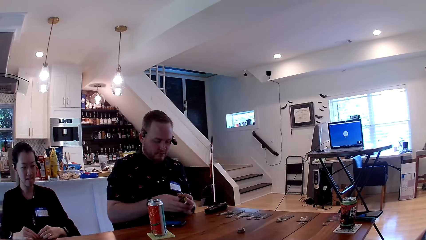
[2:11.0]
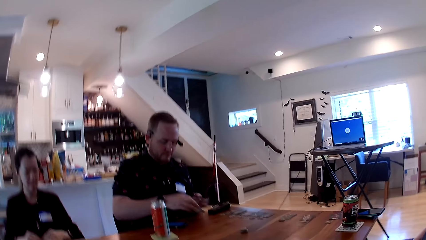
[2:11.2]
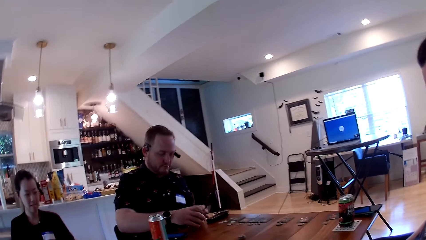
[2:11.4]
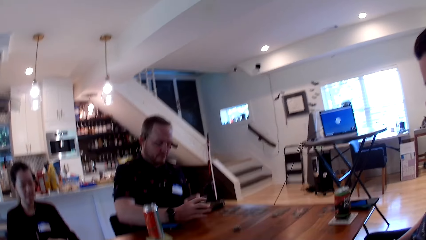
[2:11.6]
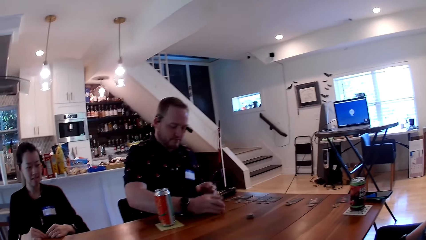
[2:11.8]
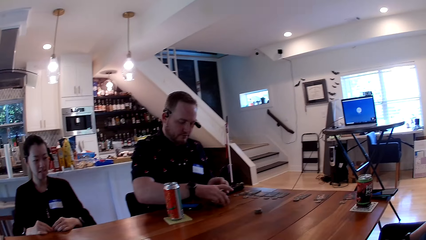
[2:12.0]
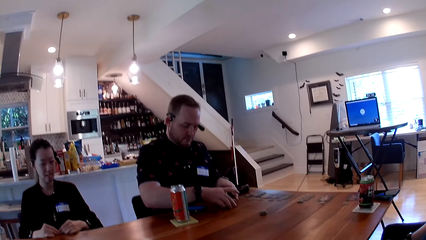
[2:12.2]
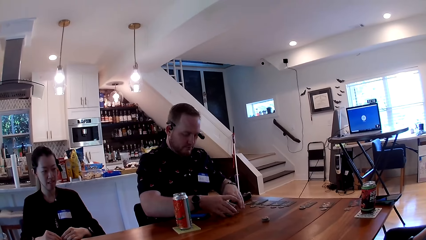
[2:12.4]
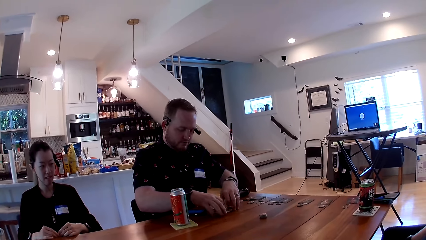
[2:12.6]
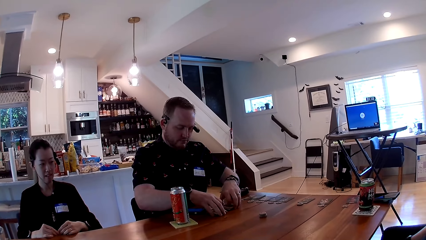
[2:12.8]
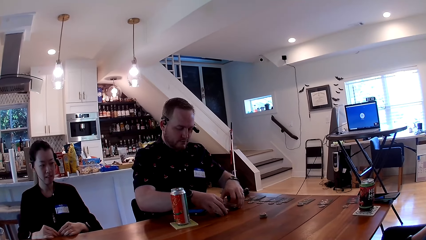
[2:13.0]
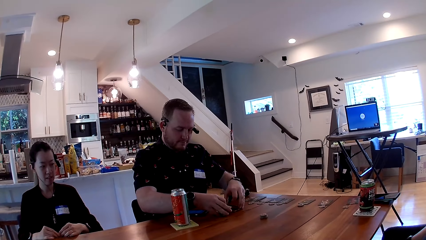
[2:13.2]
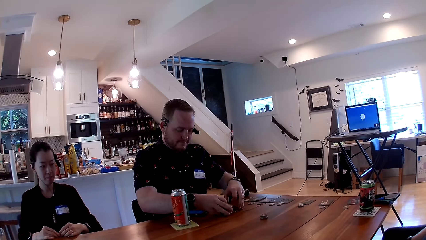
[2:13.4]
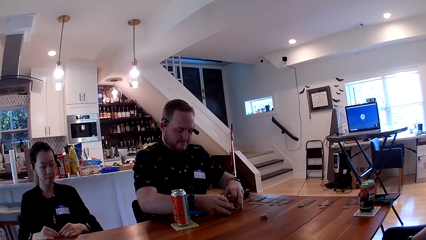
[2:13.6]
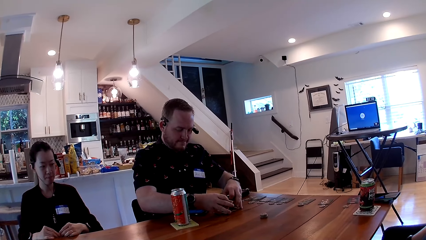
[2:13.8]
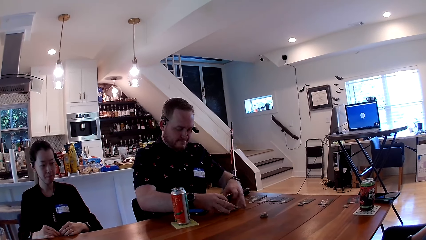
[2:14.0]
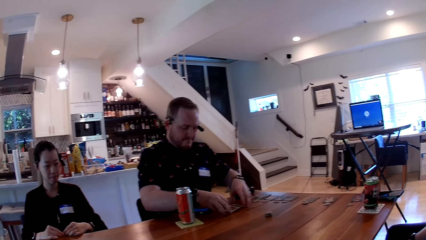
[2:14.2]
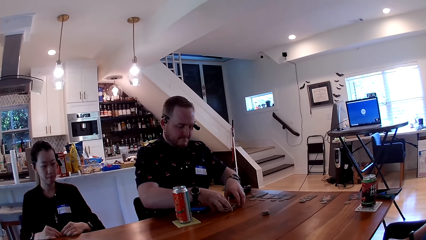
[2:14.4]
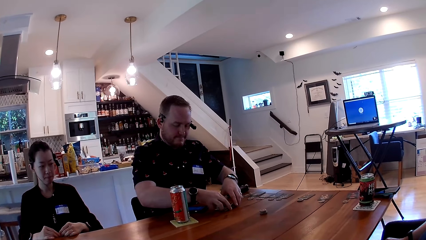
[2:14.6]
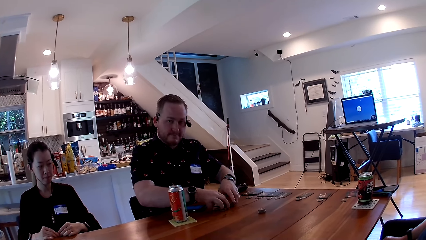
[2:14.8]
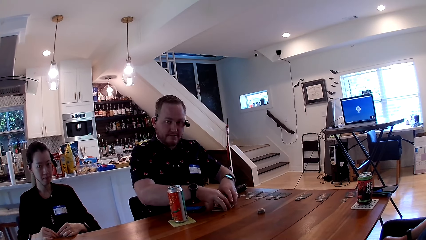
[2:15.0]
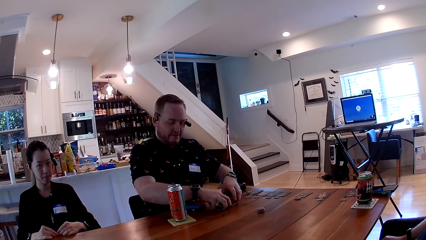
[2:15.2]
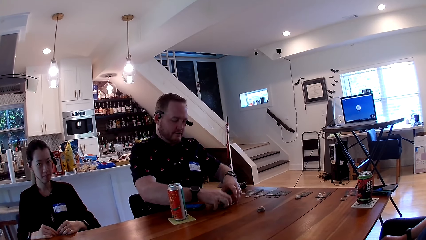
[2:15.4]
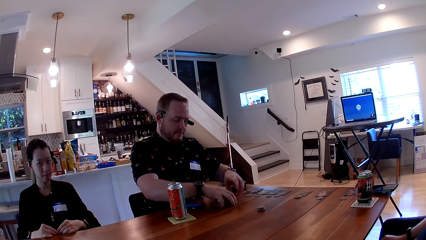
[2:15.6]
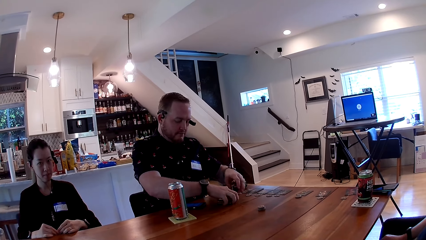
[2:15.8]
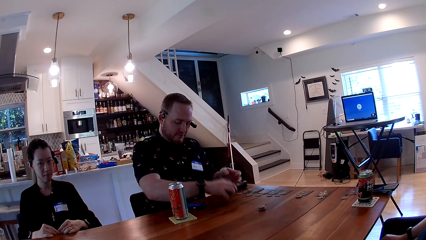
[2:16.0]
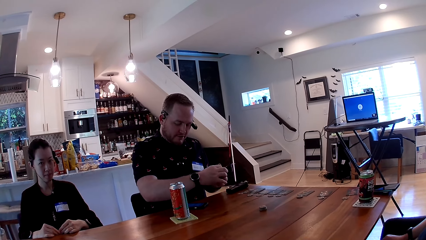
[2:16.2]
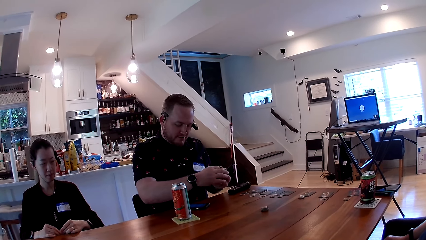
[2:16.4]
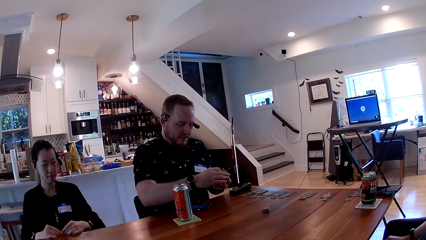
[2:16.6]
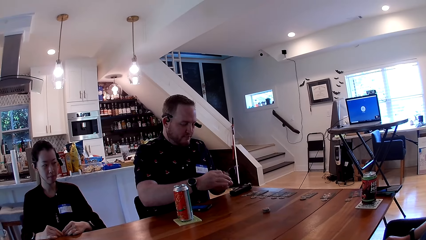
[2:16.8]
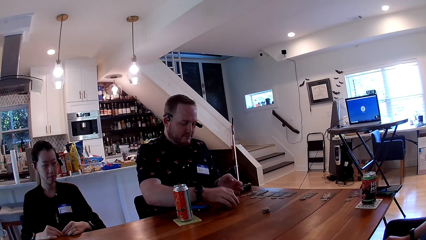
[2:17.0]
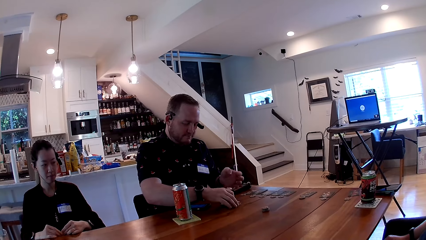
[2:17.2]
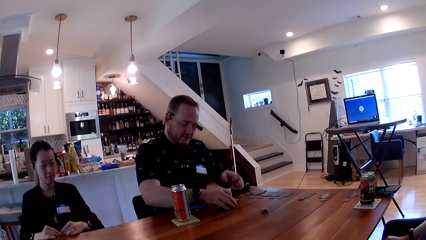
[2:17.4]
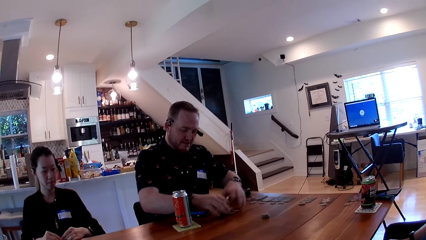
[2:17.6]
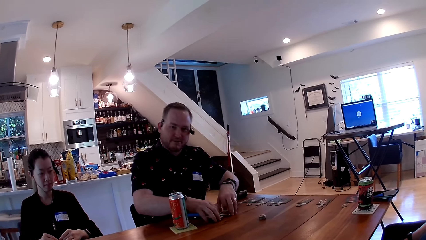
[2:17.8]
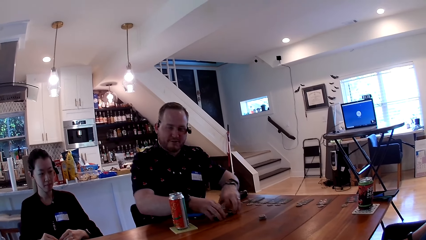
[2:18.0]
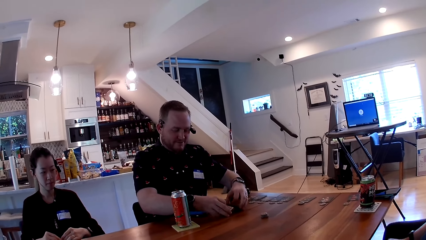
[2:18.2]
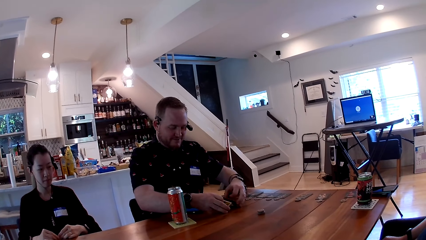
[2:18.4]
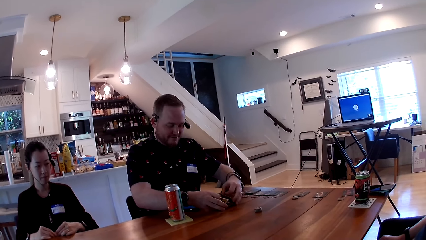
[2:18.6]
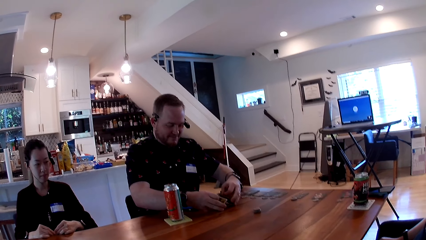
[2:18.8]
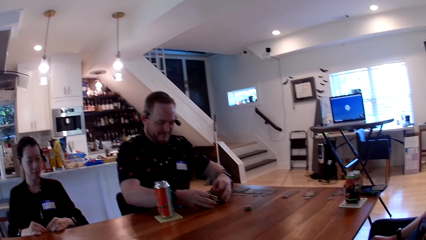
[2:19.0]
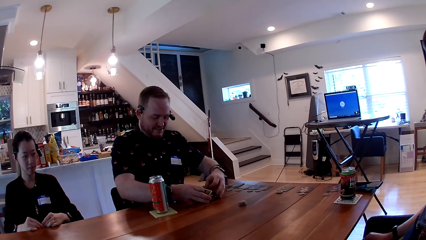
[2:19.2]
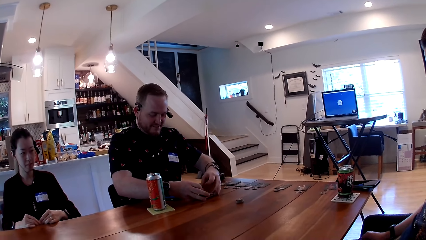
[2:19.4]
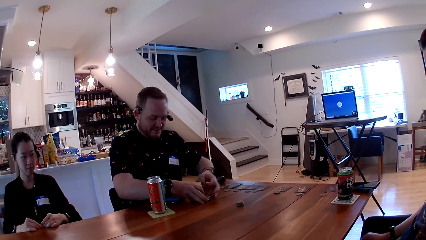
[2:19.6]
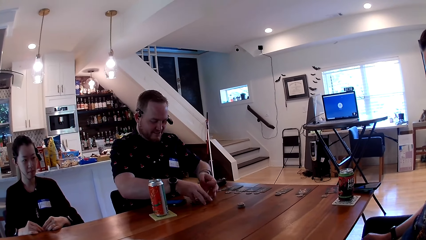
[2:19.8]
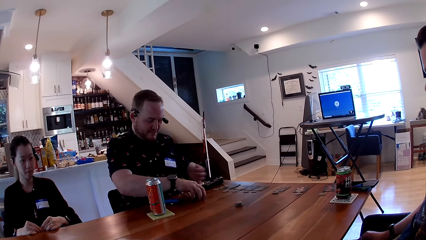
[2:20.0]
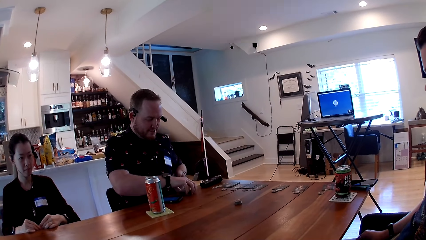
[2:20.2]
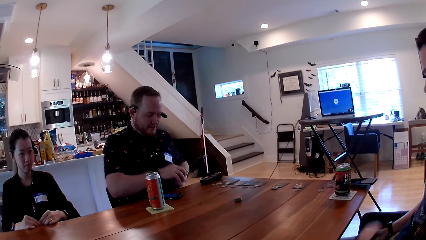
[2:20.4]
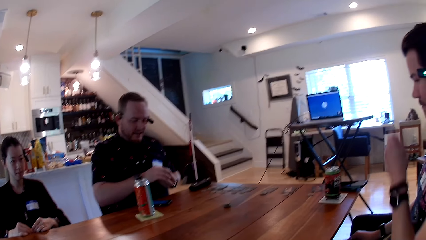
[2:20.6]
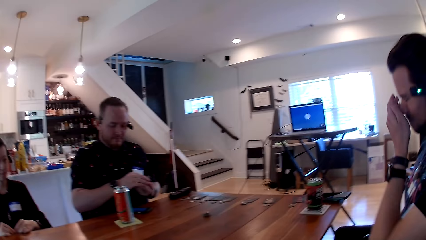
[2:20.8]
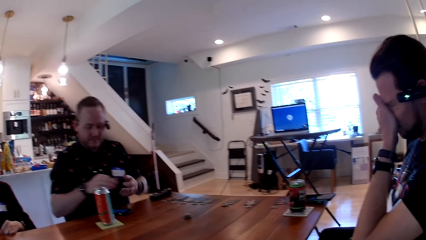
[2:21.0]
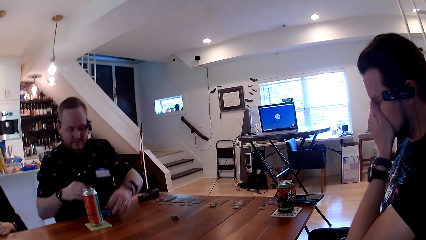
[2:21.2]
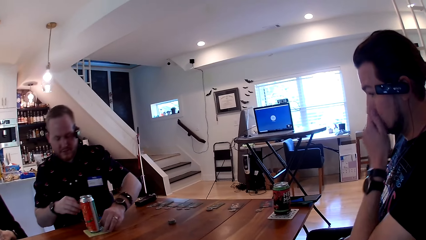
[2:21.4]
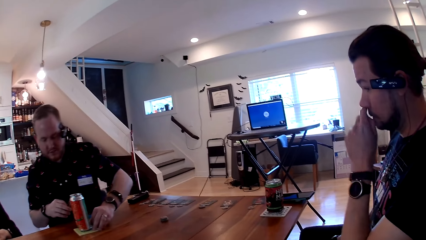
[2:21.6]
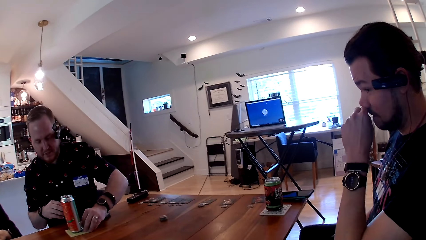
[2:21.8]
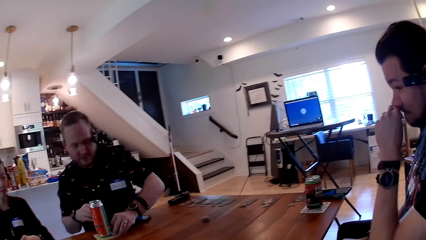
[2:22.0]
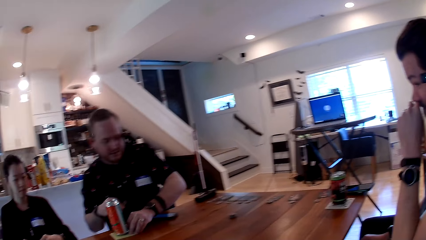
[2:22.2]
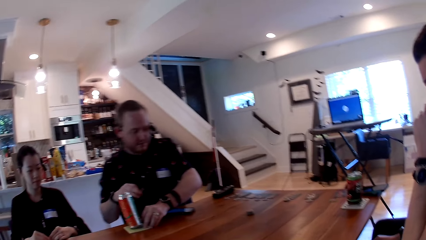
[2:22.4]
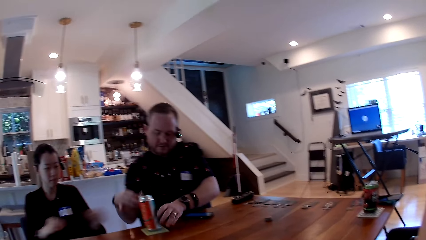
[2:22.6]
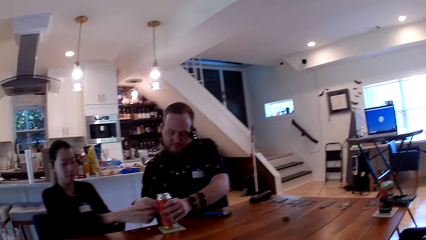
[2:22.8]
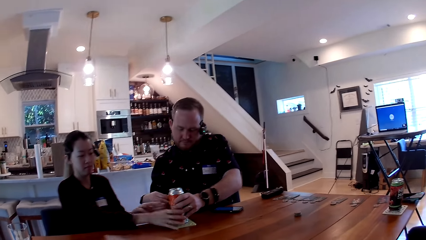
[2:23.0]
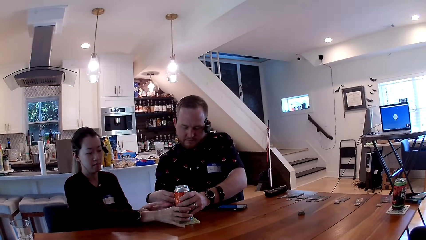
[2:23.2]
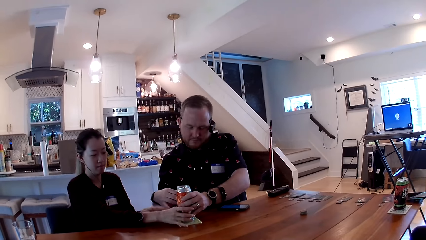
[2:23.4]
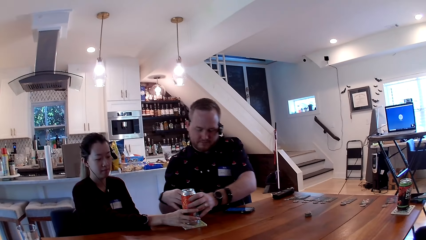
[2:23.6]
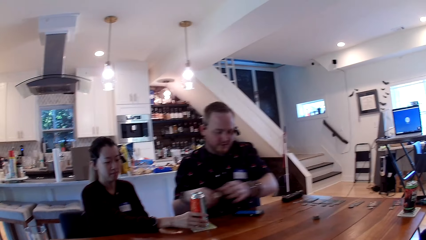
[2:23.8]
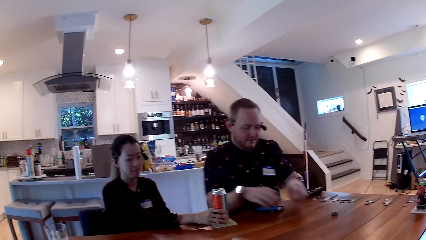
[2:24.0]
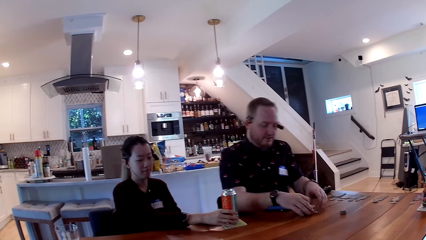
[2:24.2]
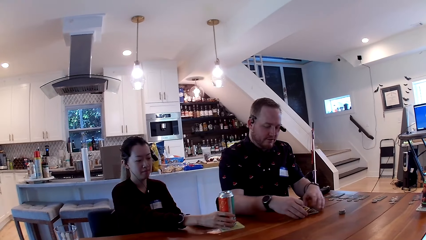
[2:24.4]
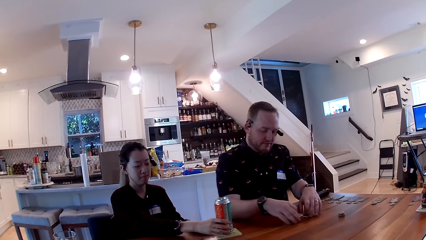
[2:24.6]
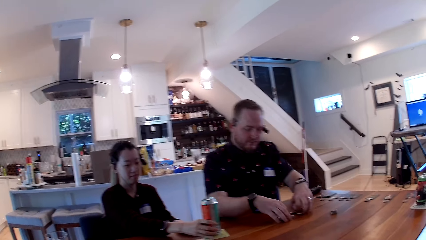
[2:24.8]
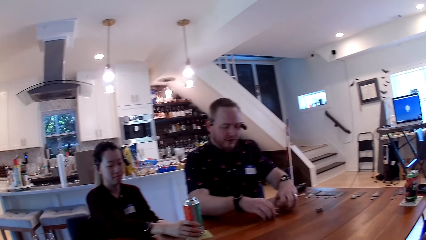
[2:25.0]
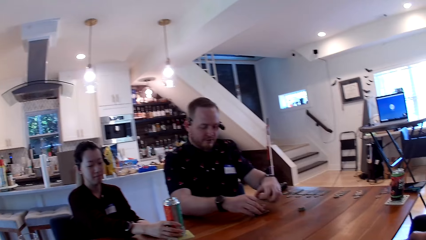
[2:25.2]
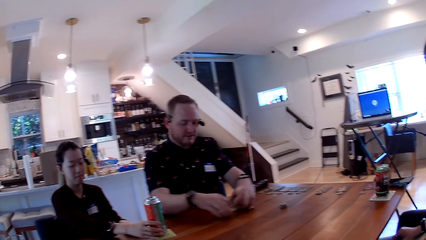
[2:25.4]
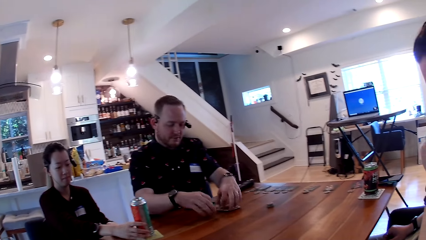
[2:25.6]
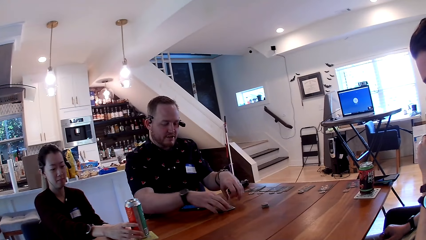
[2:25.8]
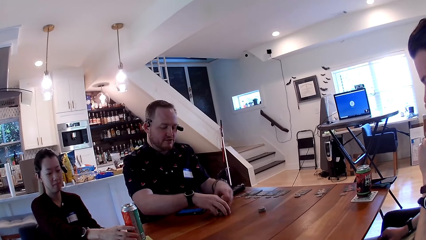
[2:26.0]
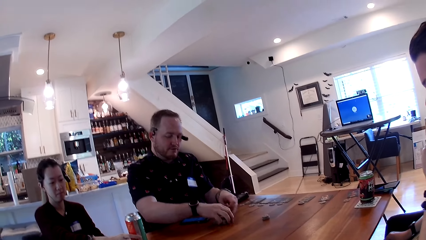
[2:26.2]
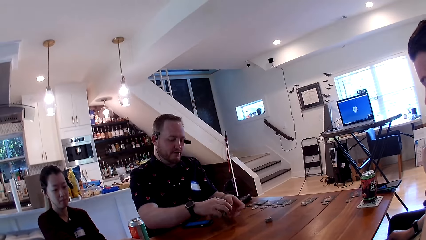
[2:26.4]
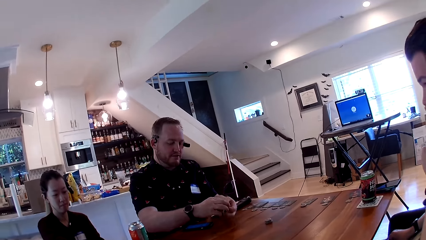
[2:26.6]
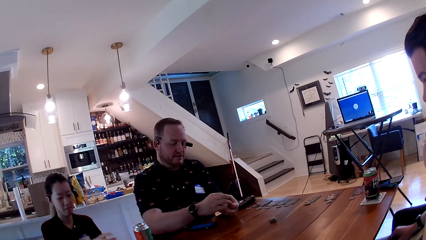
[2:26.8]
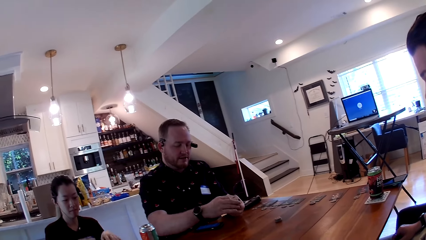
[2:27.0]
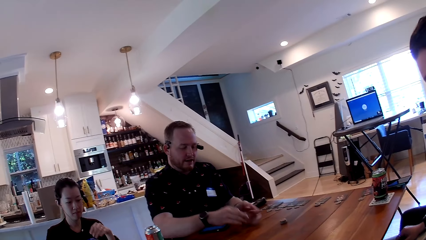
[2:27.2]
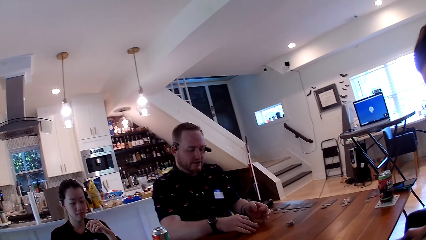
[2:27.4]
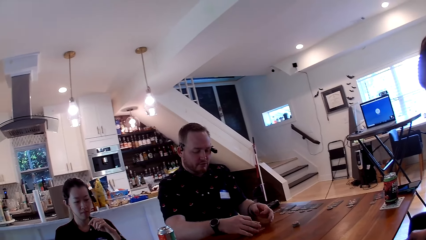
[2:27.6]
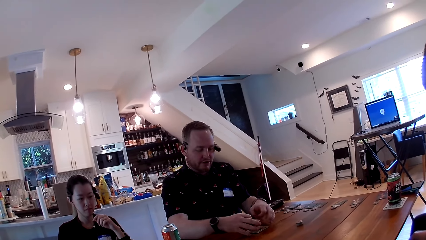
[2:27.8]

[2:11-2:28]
A man shuffles the cards with his hands. Another man interacts with the camera wearer and the first man. The first man moves the cards on the table with his right hand. The first man moves a wooden saucer with his left hand. A woman stretches her hands towards the canned drink on the wooden saucer. The first man holds the canned drink with his left hand. The first man shuffles the cards with his hands. The first man interacts with the other man, the woman and the camera wearer.
